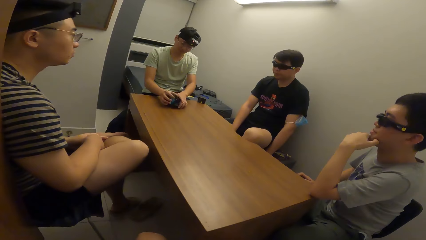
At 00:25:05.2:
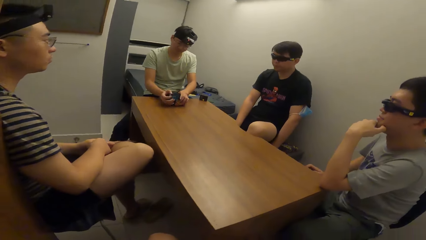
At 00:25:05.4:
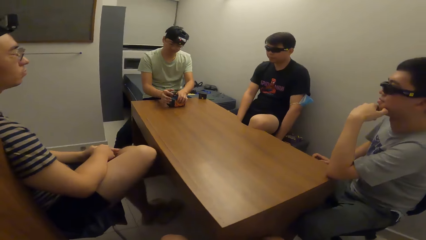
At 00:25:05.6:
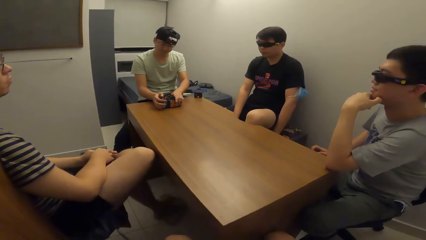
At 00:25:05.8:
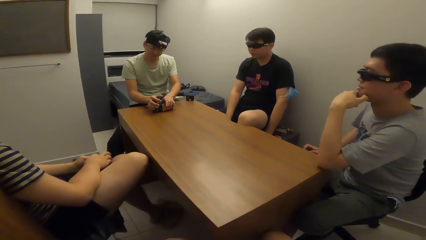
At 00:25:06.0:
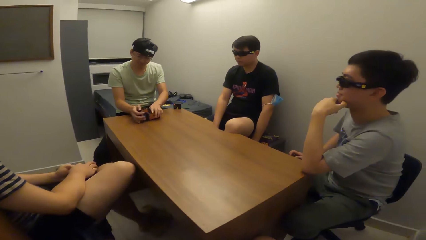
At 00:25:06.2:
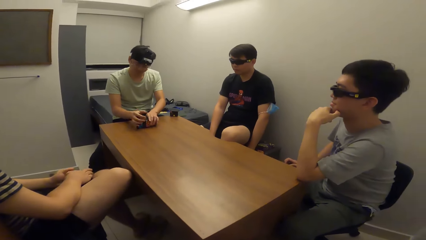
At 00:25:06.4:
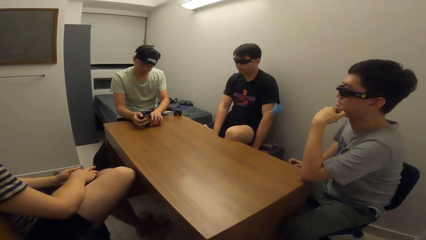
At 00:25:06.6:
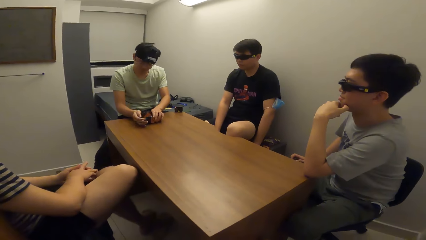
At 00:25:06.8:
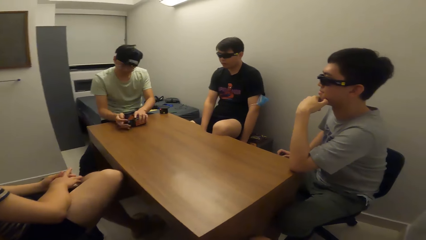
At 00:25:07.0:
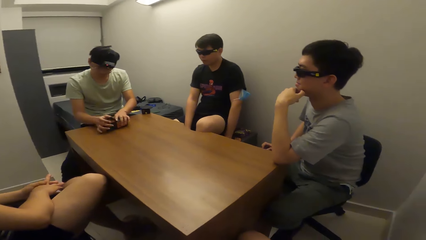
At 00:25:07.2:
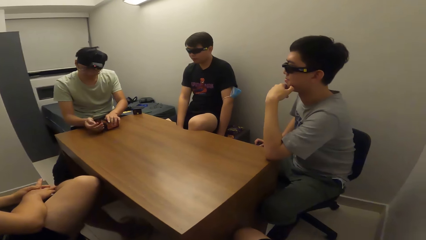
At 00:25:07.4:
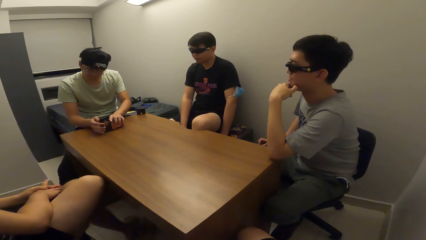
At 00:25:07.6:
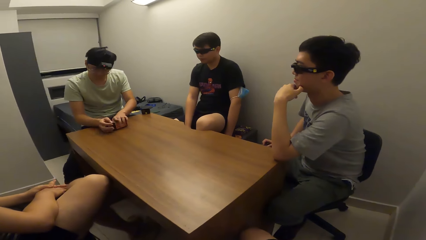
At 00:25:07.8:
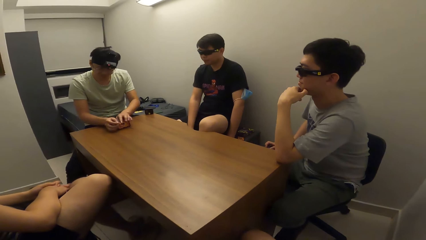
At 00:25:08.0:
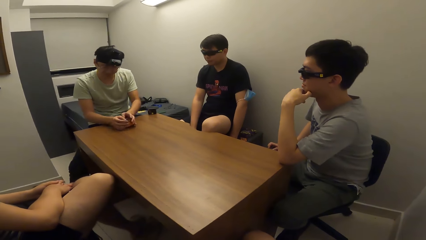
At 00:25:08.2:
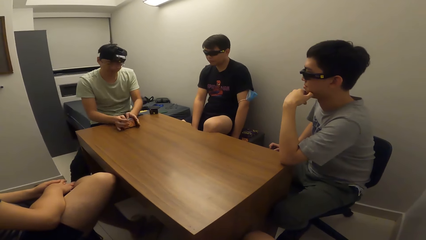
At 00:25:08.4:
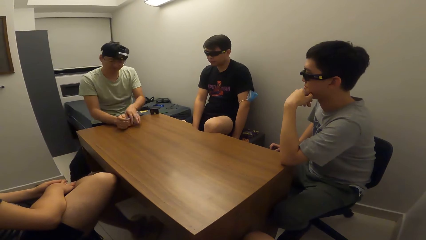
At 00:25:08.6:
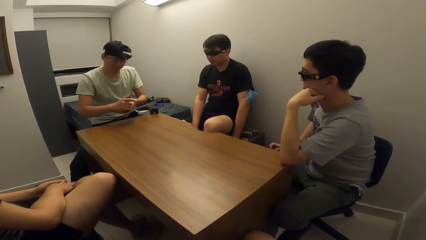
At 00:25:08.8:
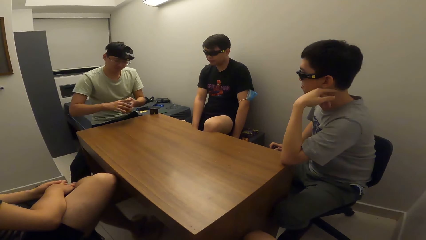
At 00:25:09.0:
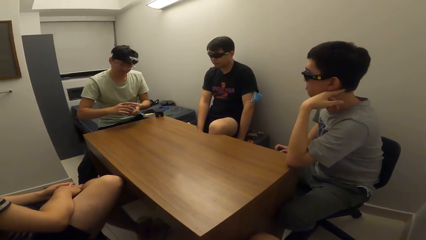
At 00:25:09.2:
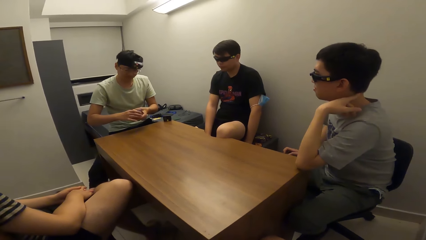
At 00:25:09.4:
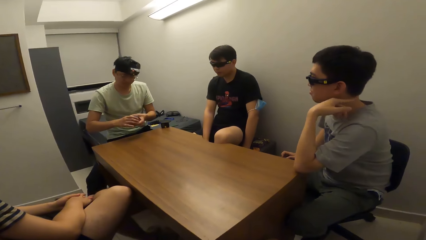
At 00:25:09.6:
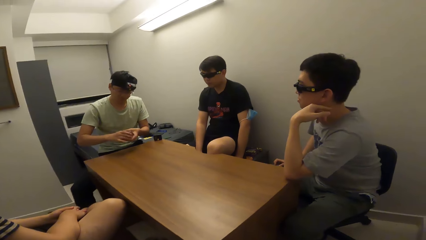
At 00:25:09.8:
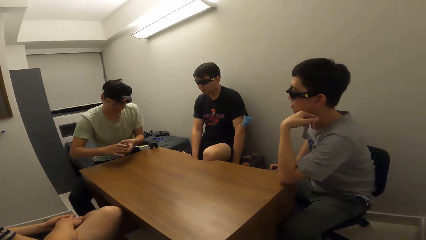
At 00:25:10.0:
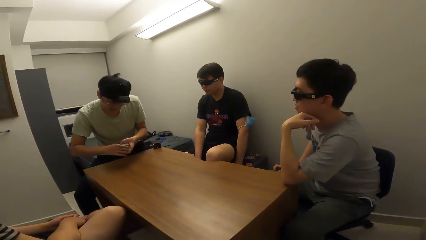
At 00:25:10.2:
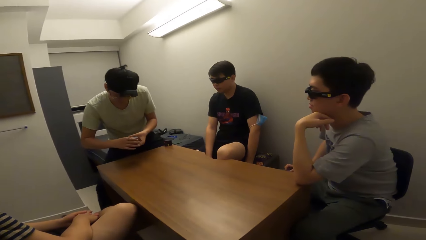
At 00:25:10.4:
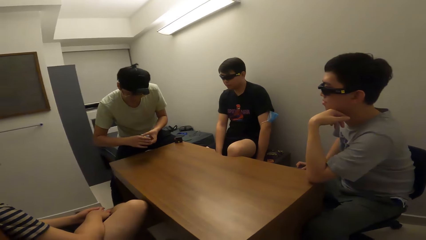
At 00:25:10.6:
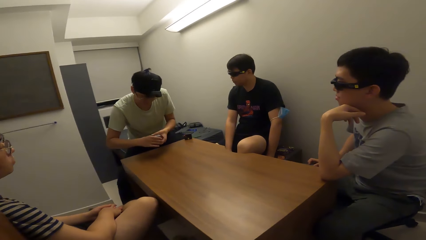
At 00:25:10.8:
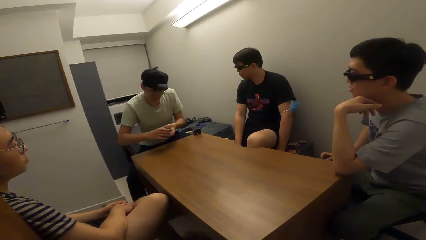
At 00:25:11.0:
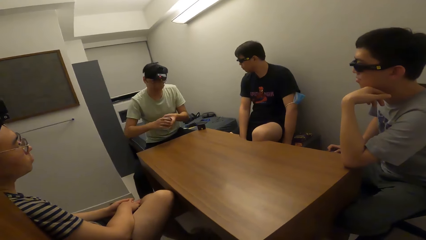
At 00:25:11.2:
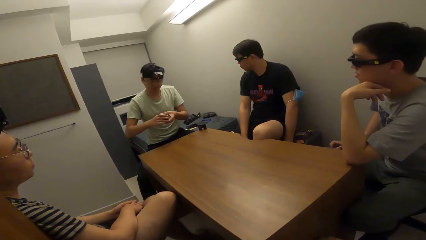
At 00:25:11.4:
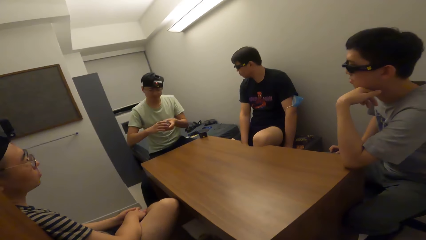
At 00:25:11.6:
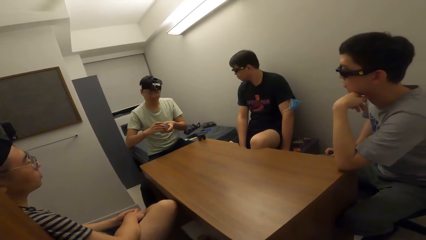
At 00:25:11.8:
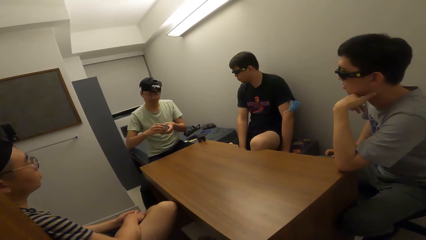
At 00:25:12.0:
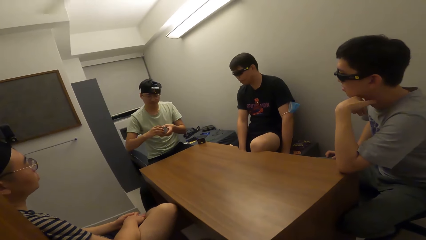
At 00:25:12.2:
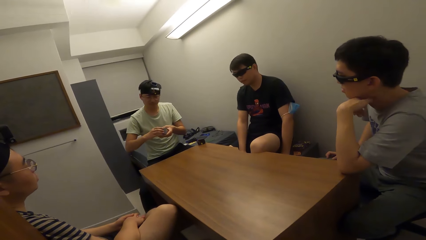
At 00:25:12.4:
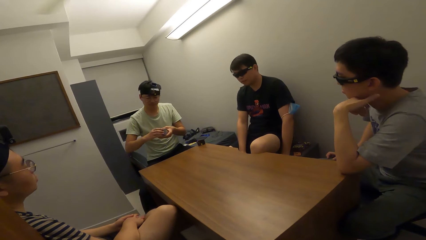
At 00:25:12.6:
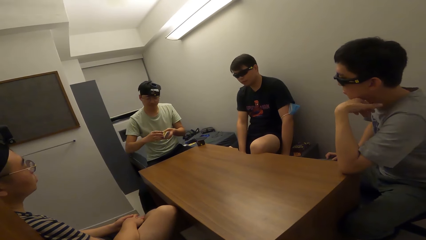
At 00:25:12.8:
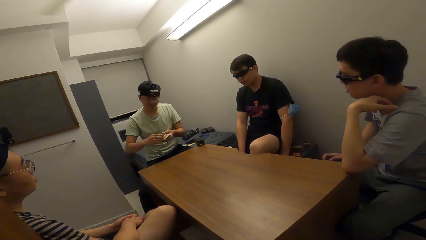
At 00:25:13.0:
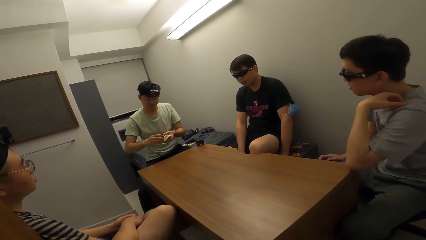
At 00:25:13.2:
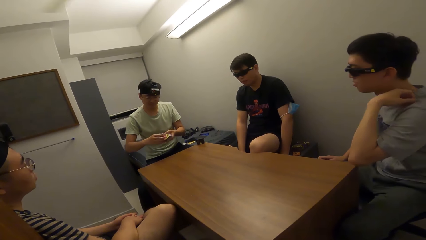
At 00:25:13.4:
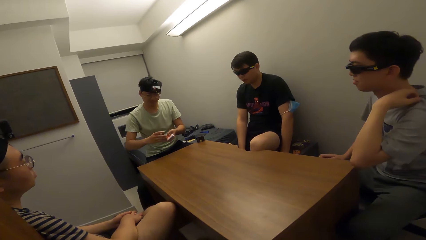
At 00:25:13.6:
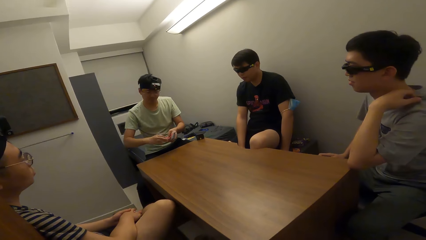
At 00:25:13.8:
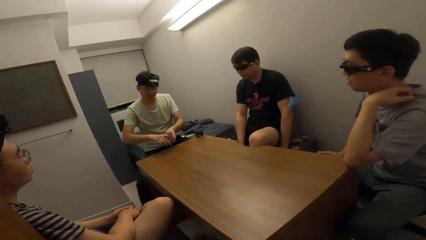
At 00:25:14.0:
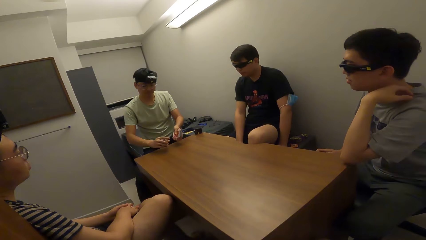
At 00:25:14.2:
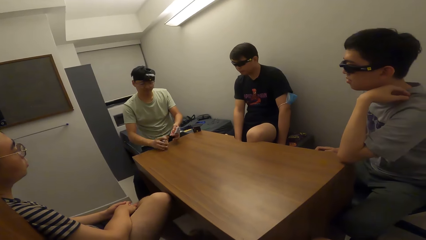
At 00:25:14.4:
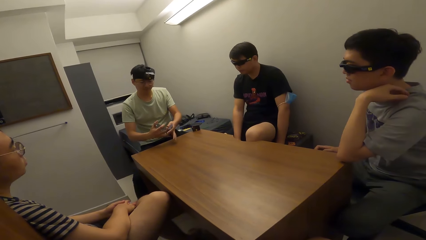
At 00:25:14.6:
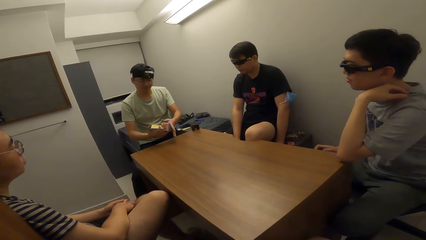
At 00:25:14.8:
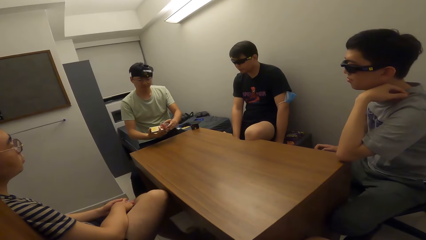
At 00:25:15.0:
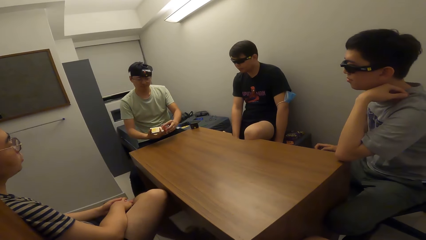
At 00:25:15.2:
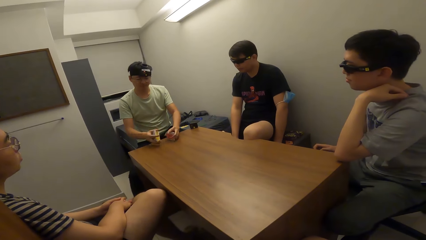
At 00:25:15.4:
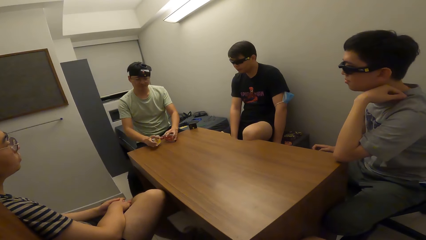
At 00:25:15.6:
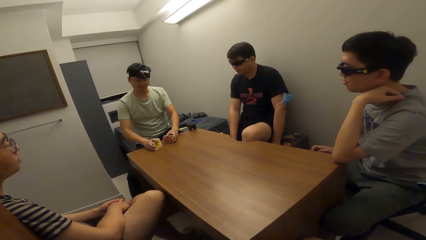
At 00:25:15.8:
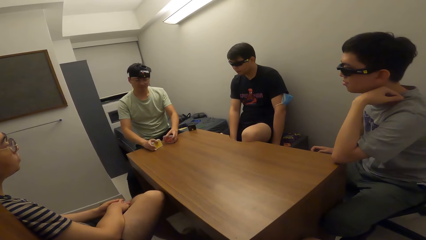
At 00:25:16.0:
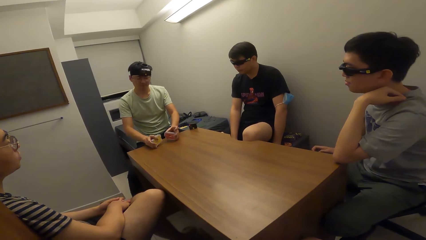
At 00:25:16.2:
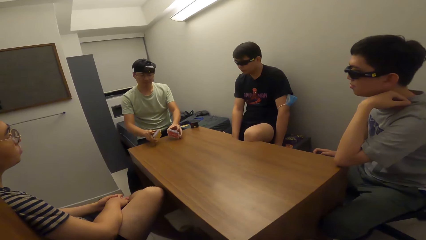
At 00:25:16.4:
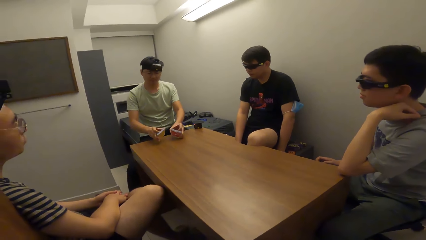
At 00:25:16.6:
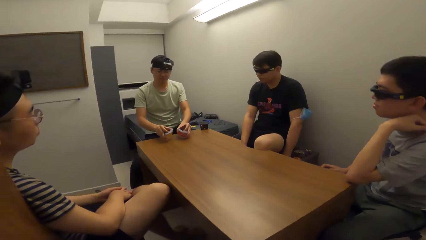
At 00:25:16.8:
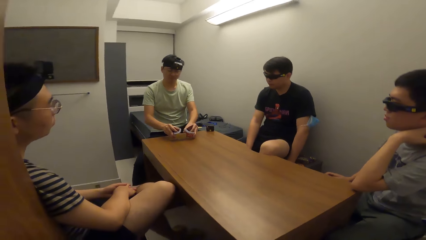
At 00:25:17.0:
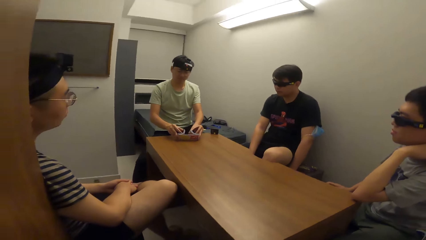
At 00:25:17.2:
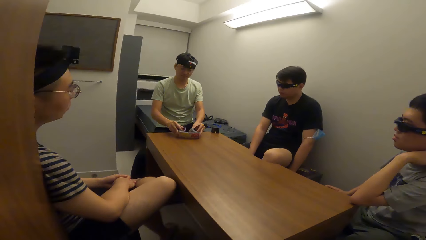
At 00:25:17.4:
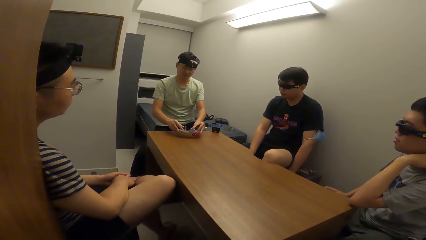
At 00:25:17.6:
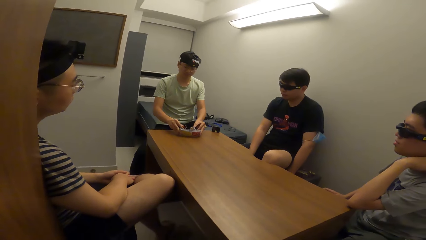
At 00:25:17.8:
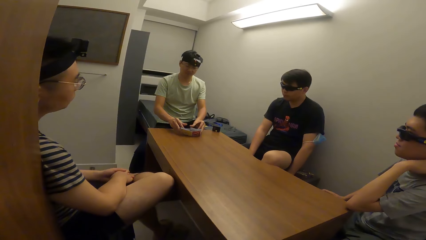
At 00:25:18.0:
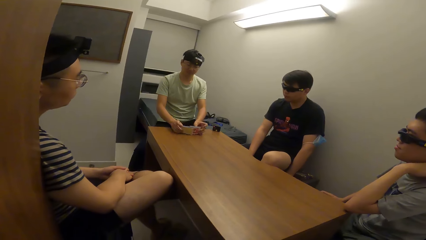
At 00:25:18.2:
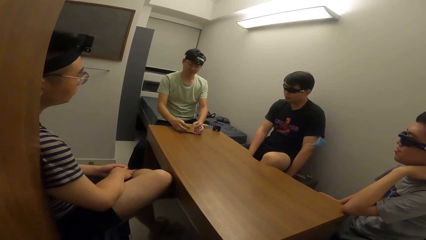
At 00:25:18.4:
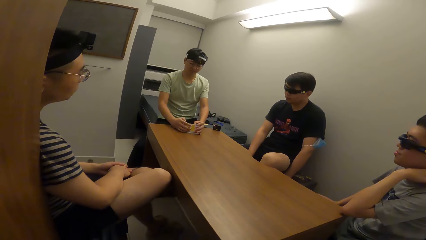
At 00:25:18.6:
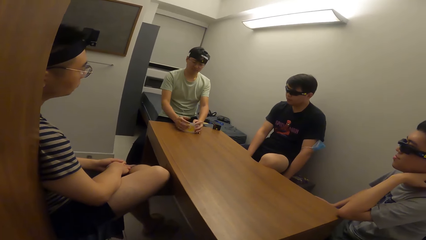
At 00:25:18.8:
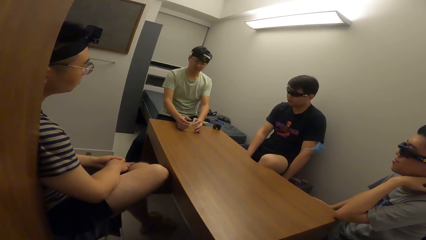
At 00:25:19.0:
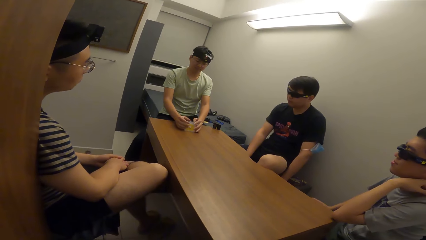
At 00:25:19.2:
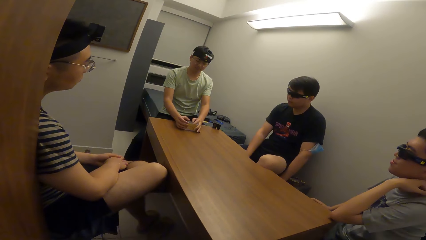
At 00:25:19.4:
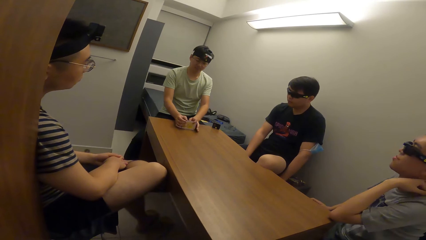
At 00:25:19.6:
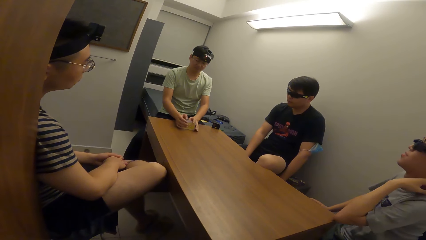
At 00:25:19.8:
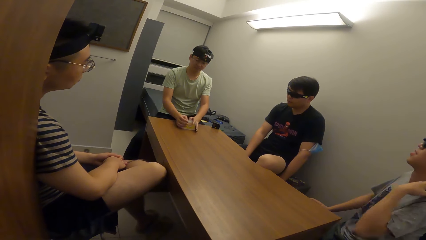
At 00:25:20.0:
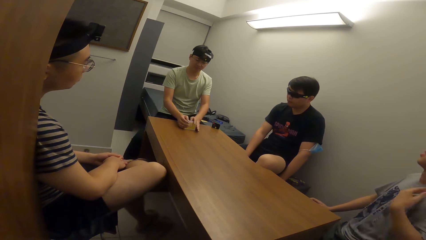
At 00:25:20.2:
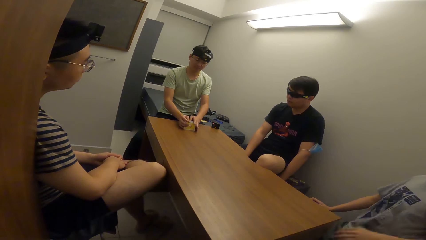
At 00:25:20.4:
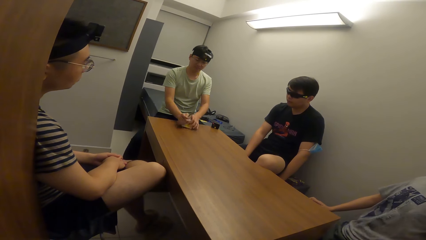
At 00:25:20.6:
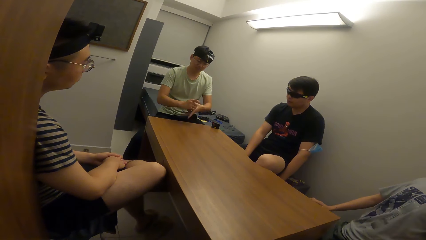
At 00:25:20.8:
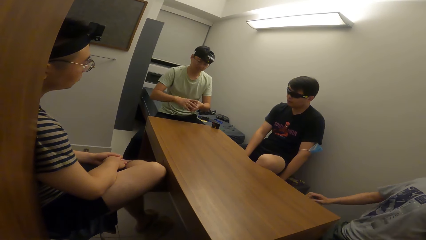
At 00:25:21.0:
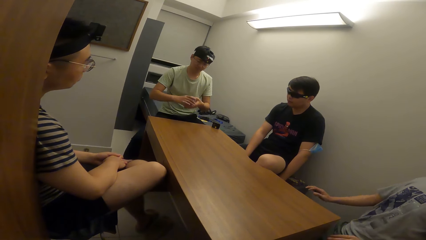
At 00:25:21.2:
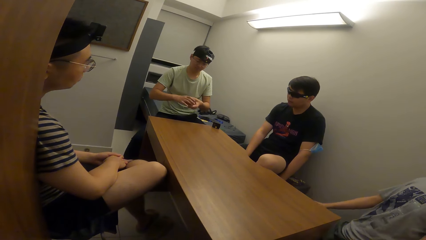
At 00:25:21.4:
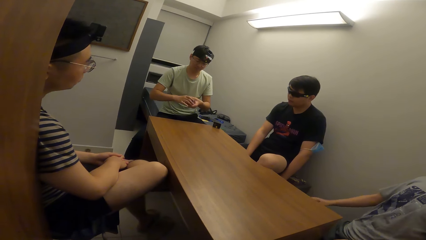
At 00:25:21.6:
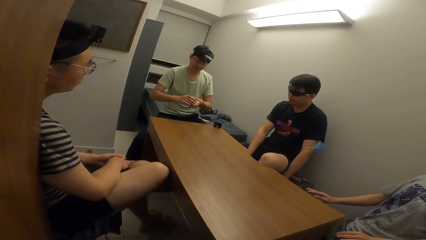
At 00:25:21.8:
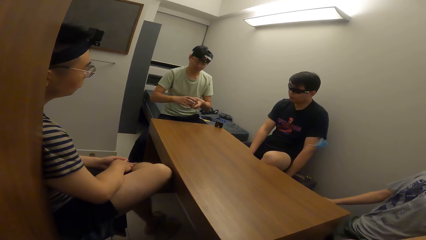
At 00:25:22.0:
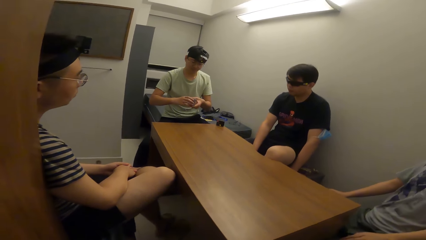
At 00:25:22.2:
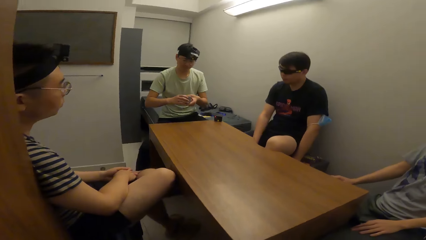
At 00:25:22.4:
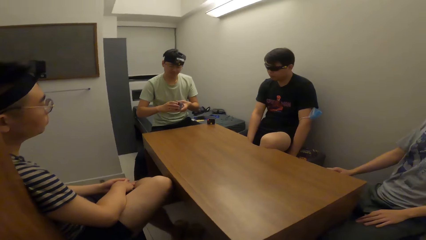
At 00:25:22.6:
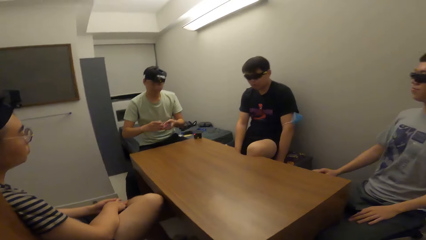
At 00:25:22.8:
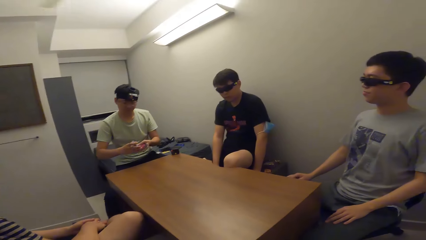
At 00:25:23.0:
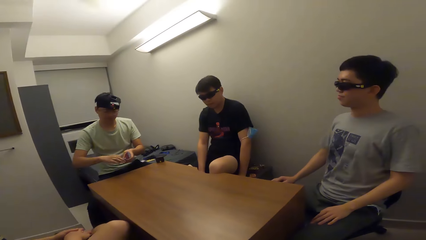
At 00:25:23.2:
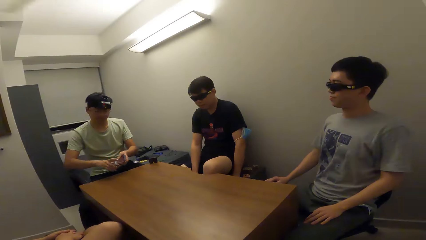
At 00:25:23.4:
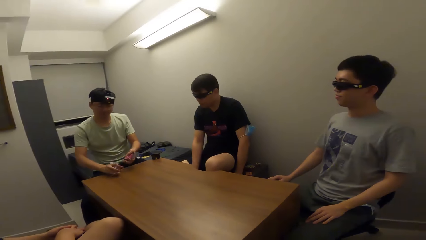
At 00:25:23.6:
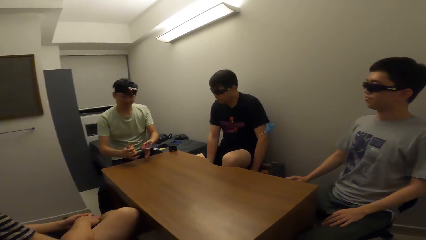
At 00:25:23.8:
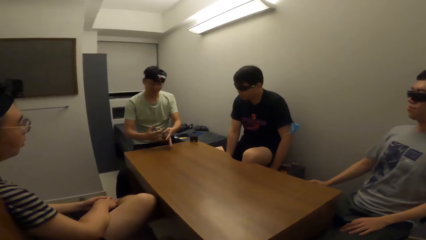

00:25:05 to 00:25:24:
A man sits upright. Another man shuffles cards. The camera wearer looks around. The second man shuffles the cards in both hands.
